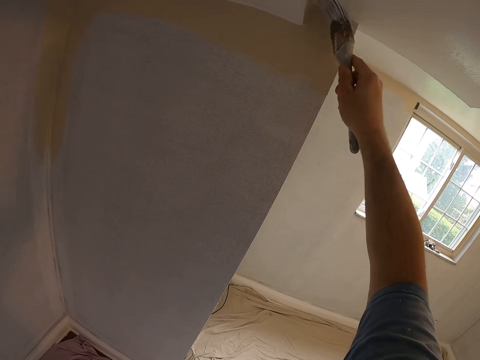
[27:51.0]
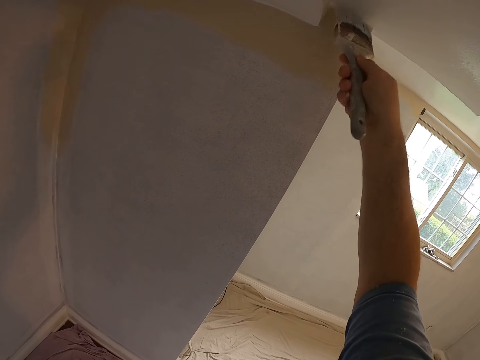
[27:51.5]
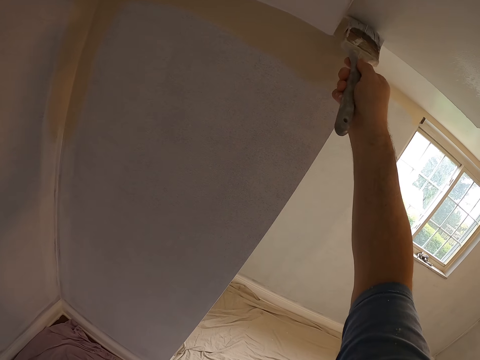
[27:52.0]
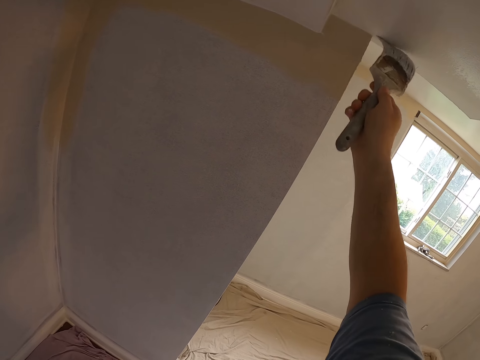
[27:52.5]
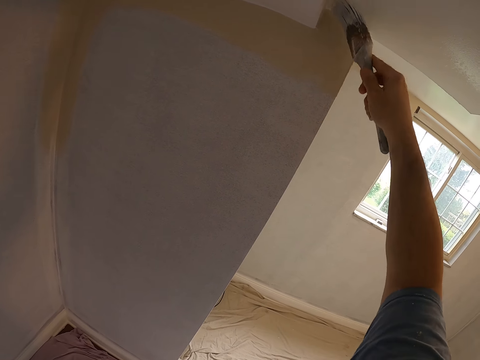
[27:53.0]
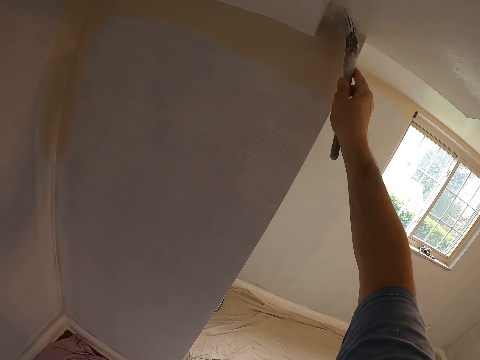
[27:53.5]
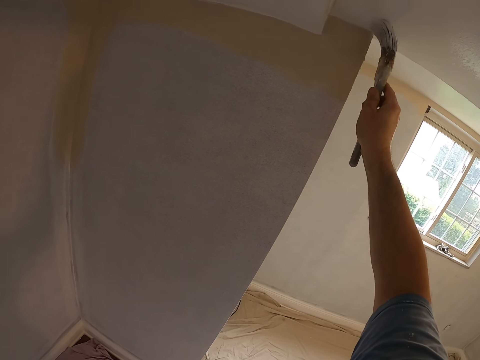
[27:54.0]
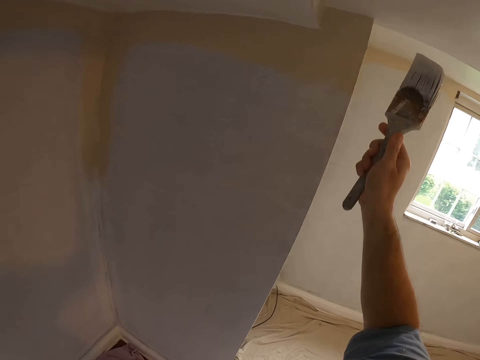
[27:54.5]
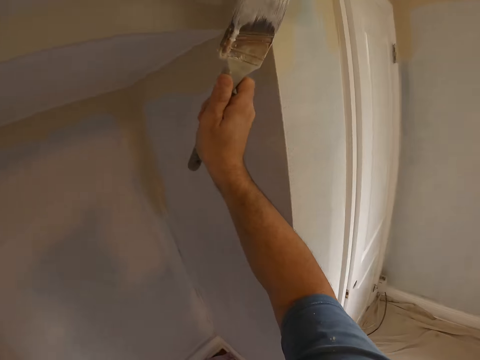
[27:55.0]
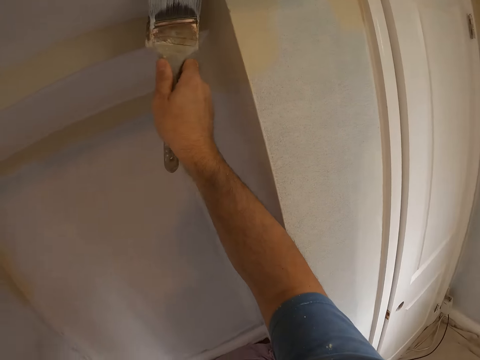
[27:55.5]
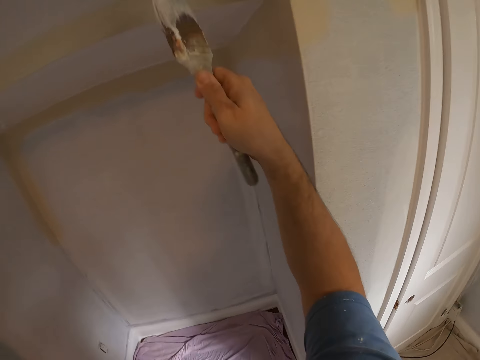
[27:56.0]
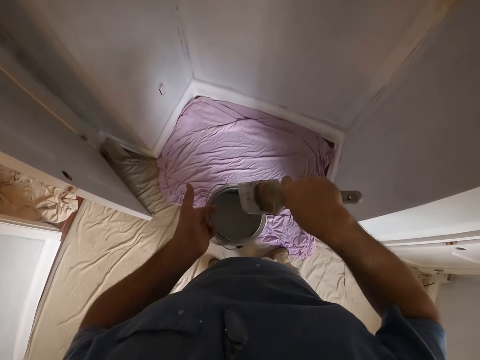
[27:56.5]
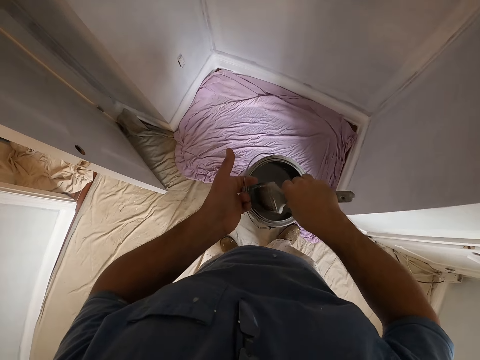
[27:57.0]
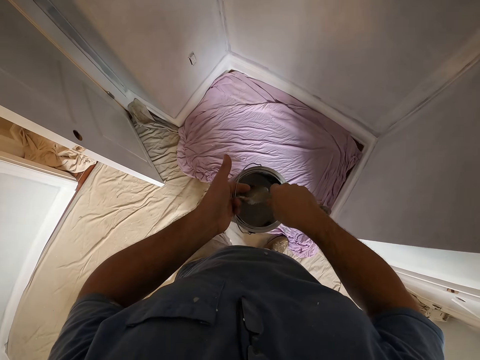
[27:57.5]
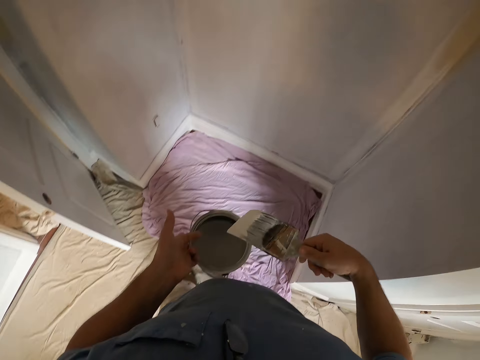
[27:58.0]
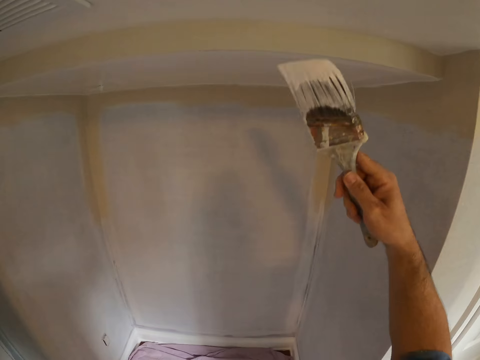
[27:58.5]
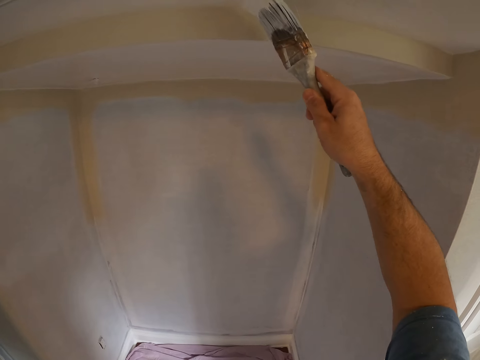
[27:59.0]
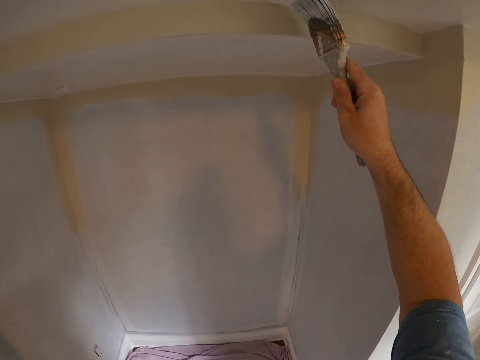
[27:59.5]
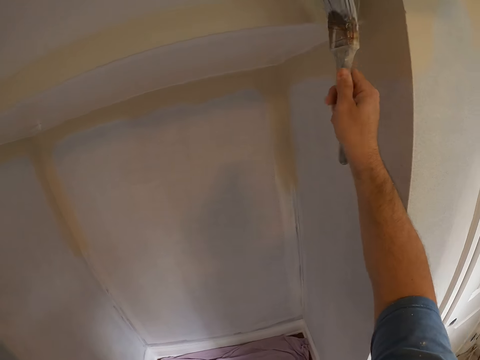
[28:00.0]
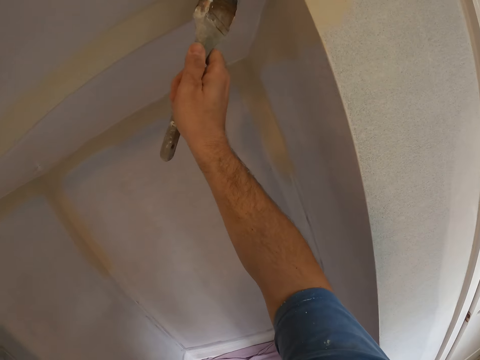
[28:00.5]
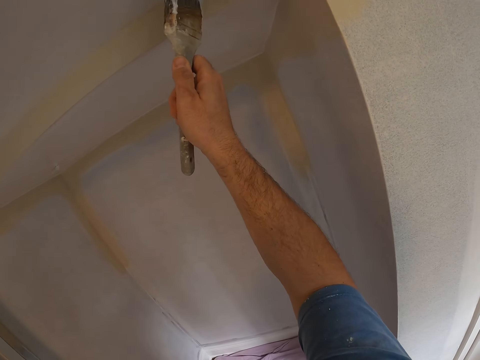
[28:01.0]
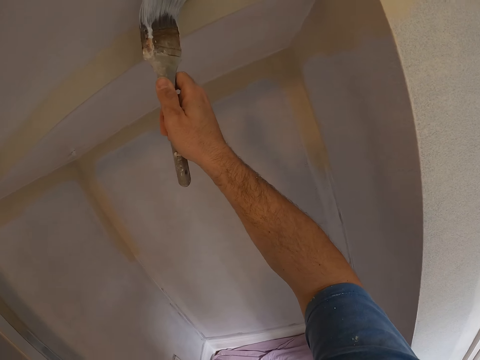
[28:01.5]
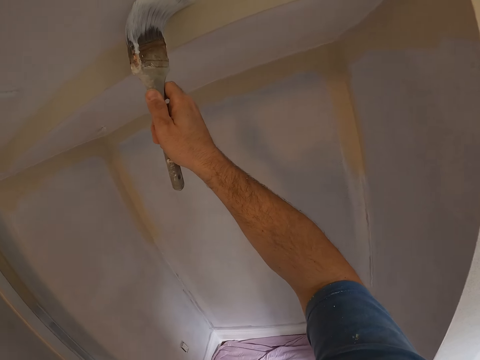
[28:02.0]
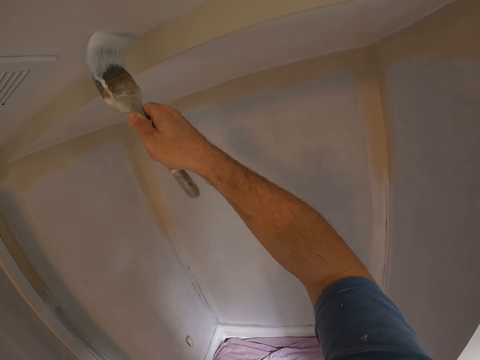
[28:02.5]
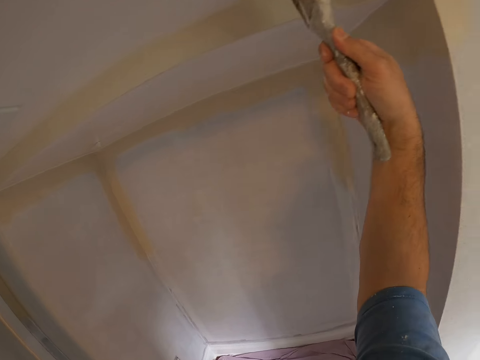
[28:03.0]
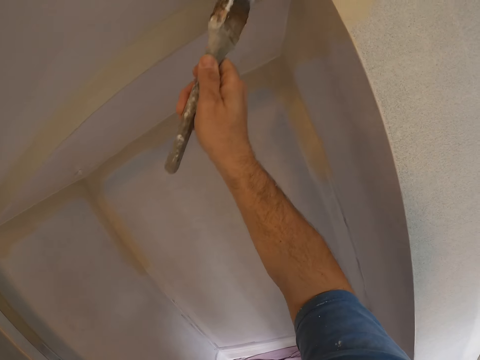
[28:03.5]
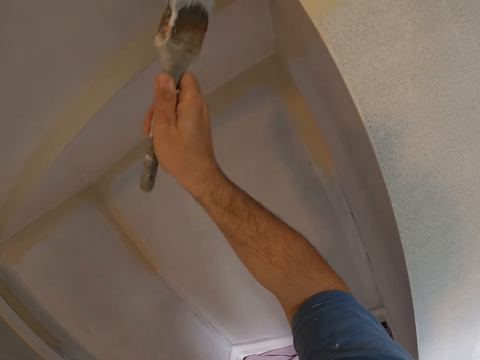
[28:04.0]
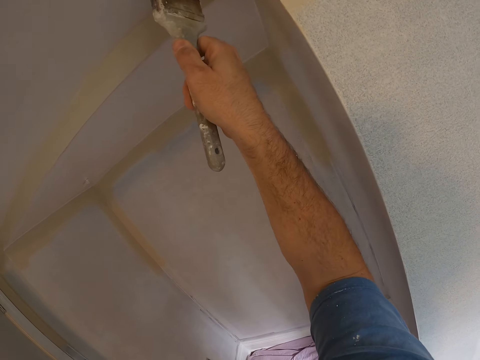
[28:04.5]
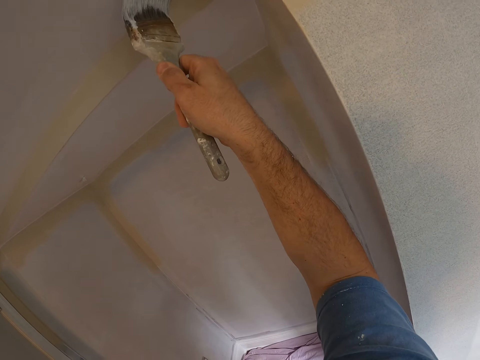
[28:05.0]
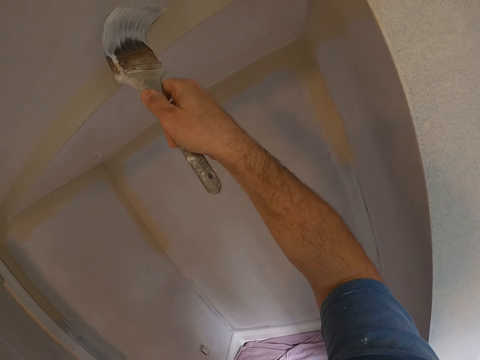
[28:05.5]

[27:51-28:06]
The camera wearer dips the paintbrush in the paint can. They paint the ceiling with the paintbrush.

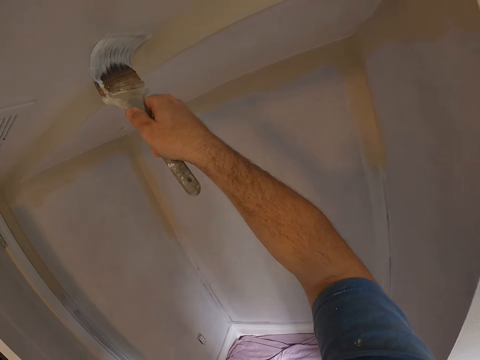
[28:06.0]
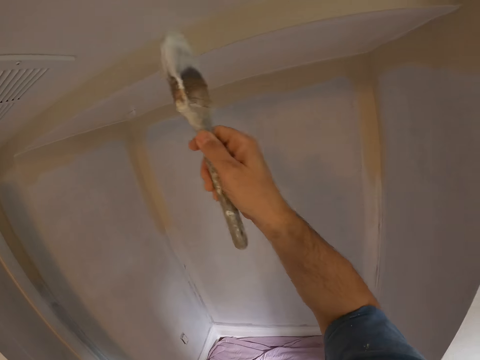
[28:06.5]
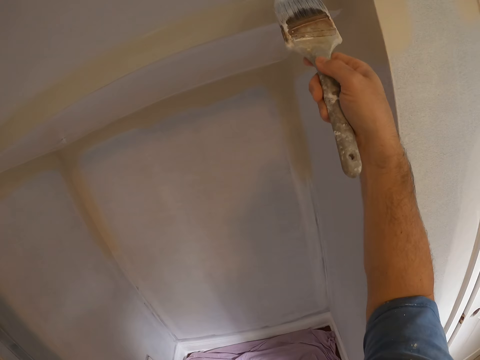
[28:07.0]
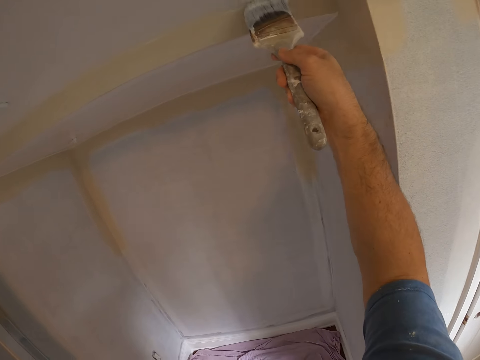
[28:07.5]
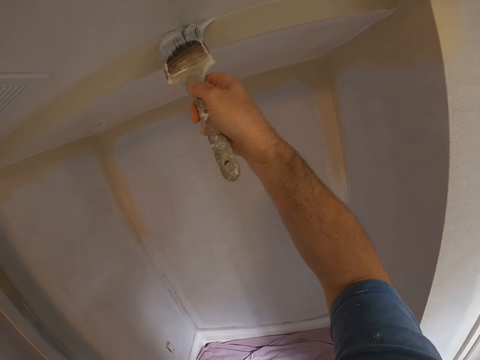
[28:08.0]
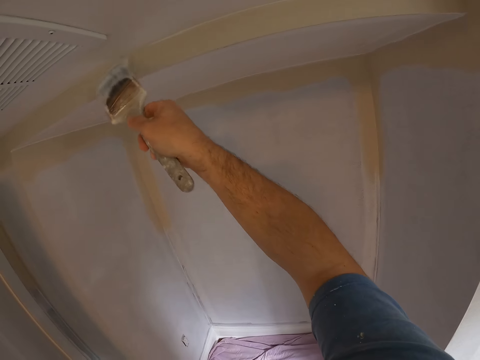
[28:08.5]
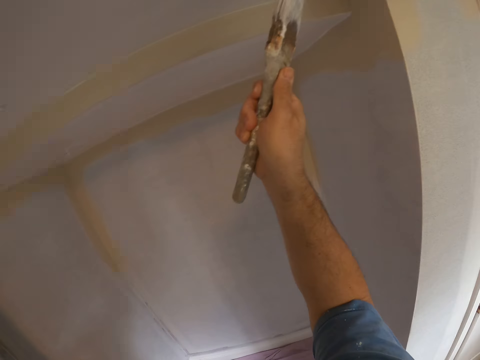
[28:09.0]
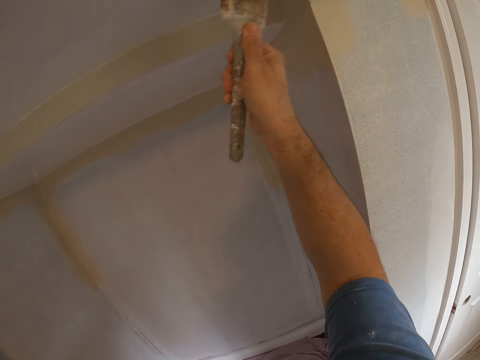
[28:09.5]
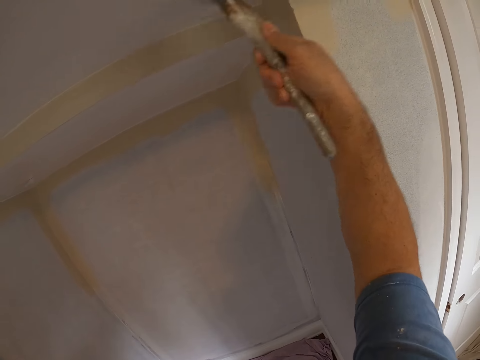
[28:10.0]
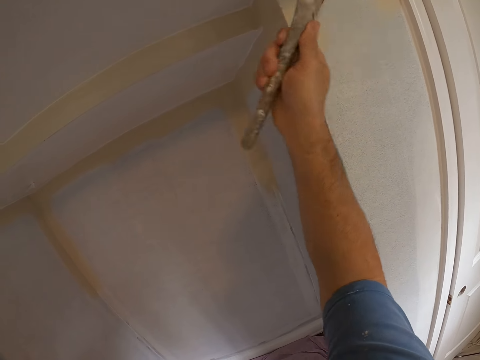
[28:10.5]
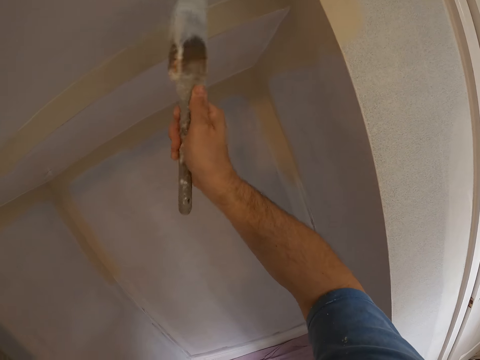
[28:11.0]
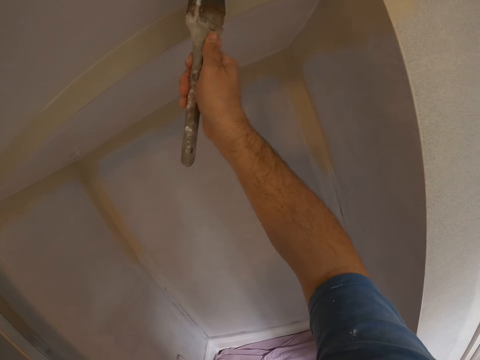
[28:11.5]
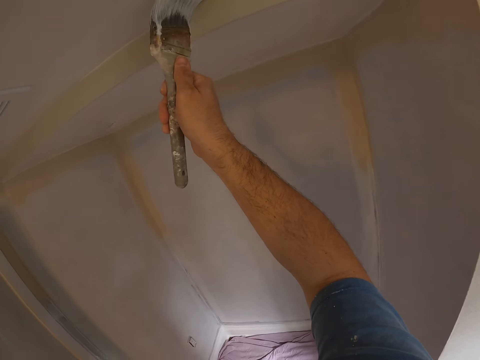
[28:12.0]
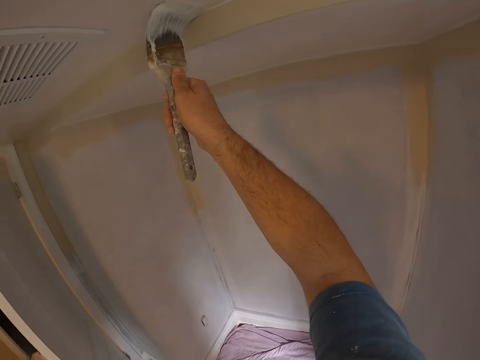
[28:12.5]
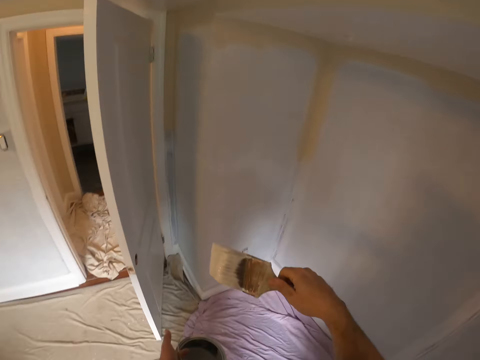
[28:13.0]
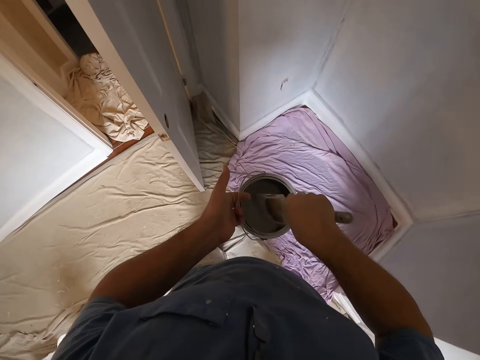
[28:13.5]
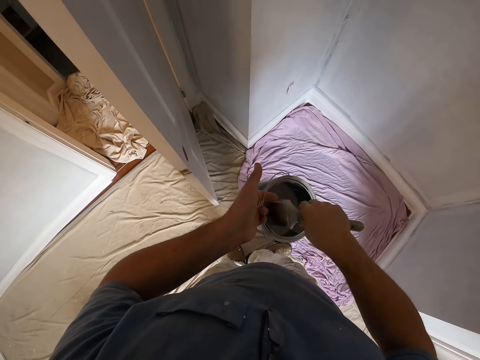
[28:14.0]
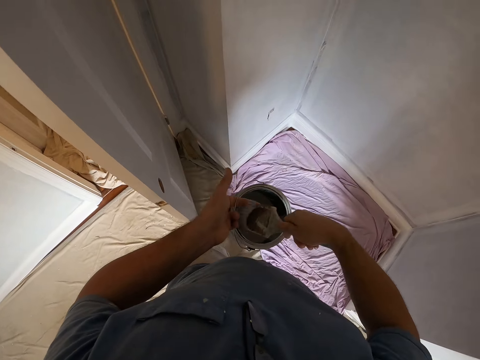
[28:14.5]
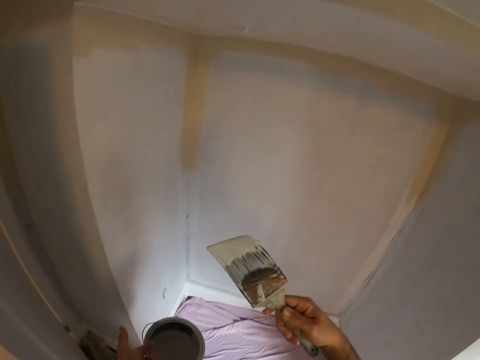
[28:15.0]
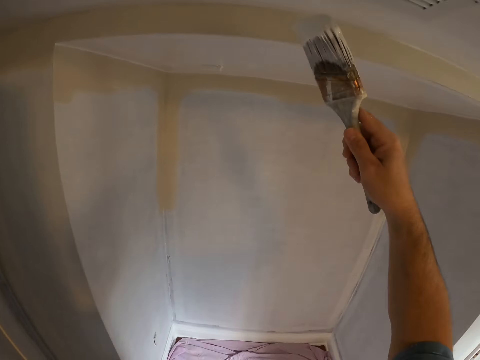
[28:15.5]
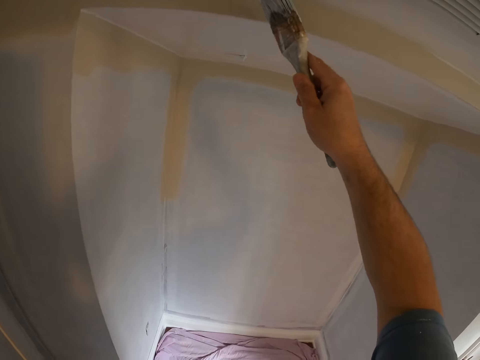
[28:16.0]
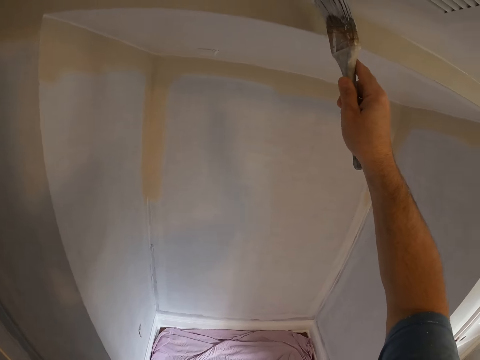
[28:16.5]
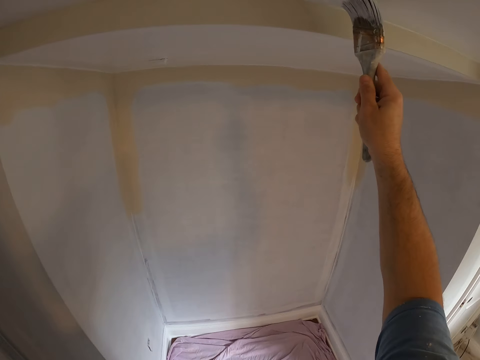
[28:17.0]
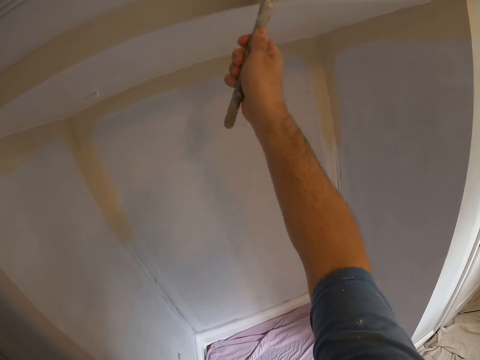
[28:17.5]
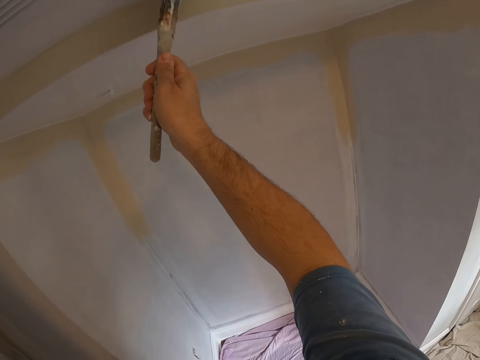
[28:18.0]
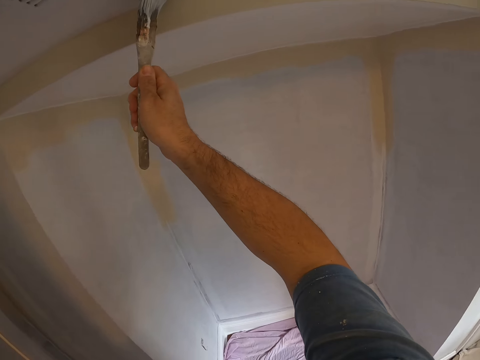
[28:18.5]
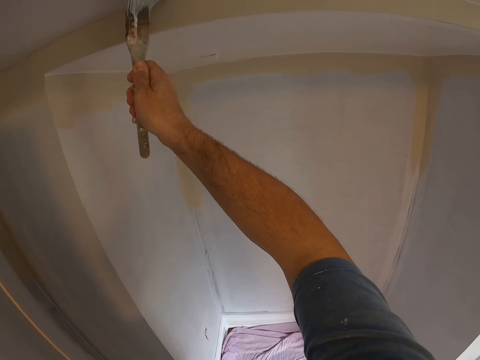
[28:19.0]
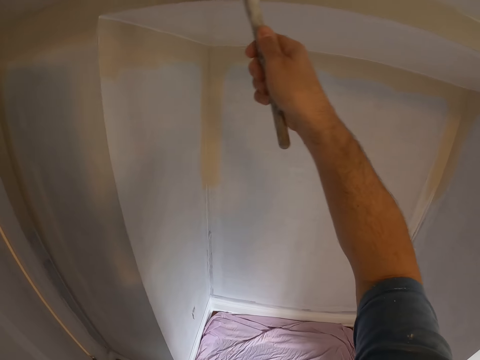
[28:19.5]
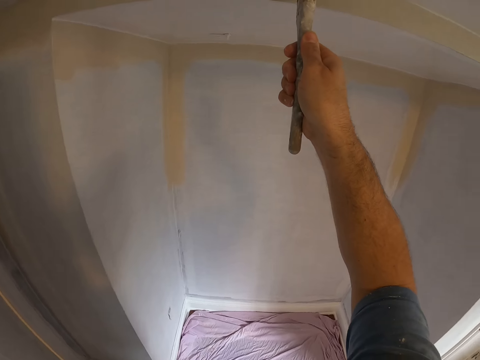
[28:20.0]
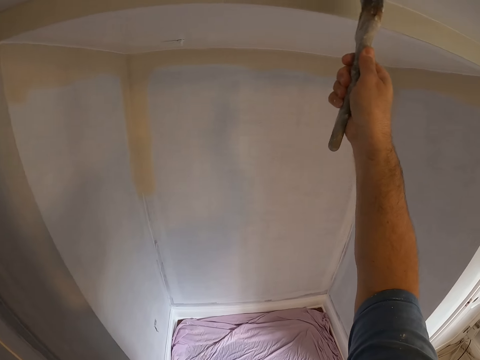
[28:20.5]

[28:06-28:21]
The camera wearer dips the paintbrush in the paint can. They move around. They paint the ceiling with the paintbrush.
